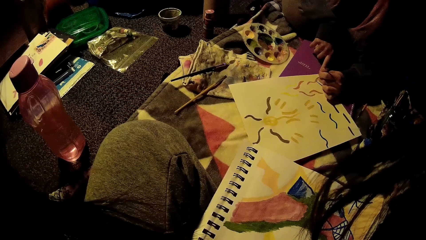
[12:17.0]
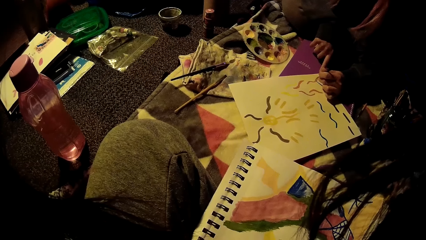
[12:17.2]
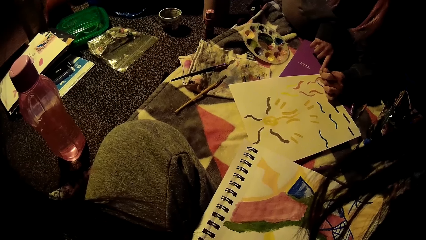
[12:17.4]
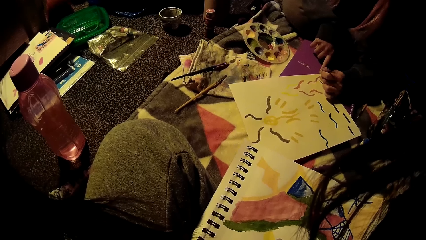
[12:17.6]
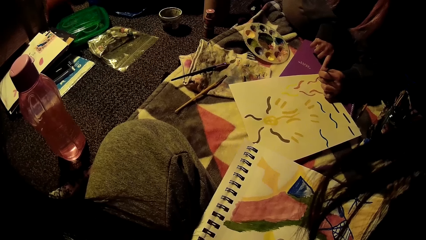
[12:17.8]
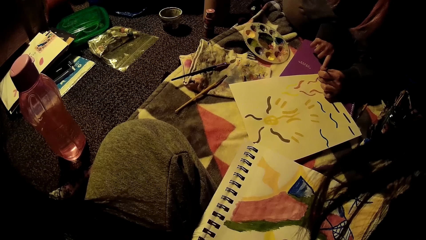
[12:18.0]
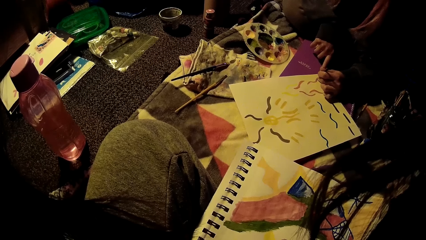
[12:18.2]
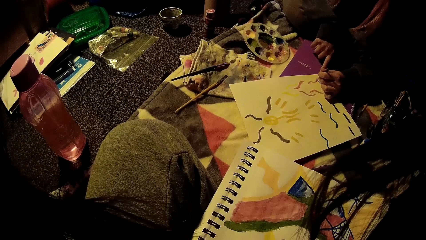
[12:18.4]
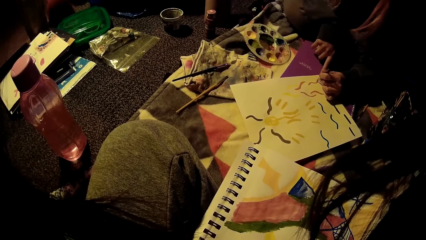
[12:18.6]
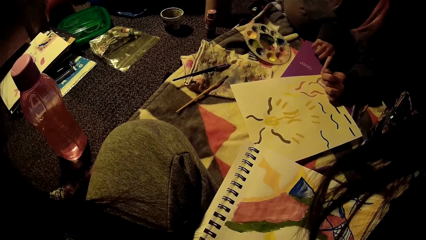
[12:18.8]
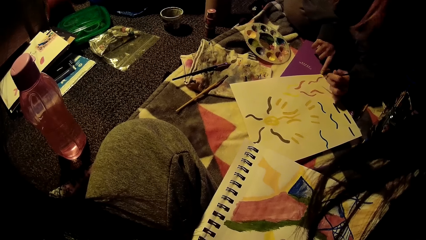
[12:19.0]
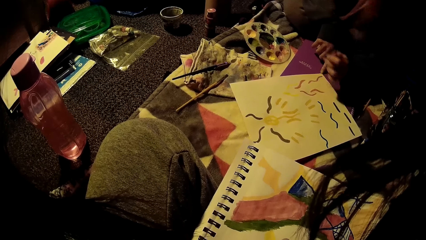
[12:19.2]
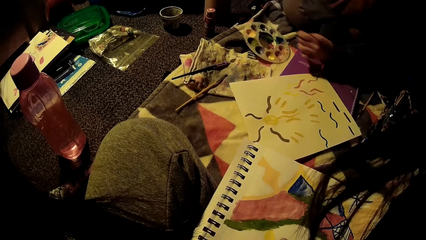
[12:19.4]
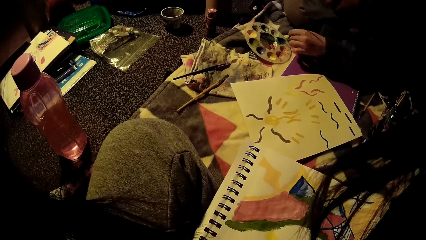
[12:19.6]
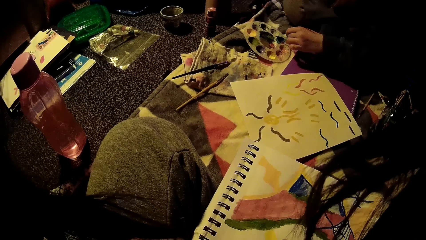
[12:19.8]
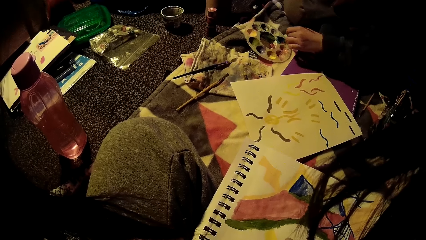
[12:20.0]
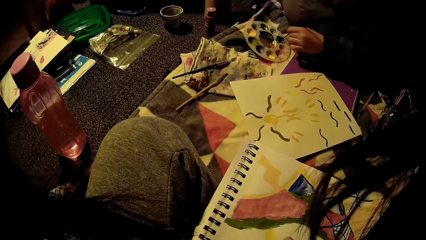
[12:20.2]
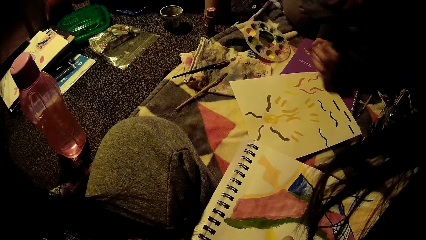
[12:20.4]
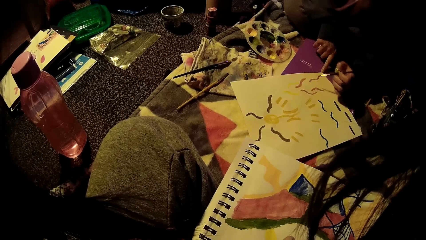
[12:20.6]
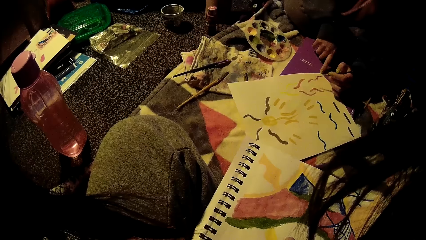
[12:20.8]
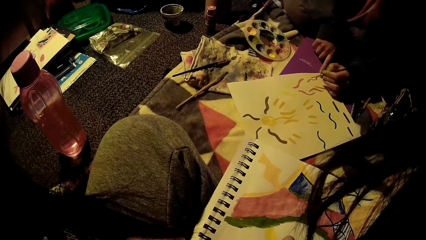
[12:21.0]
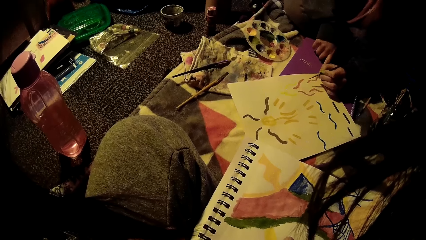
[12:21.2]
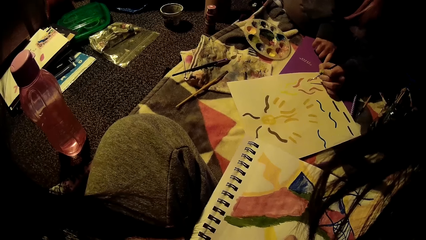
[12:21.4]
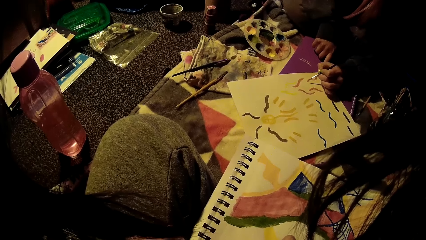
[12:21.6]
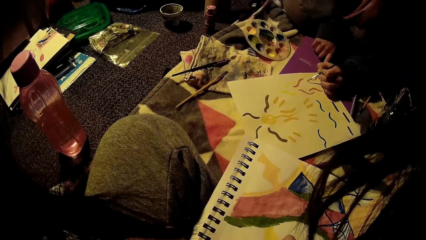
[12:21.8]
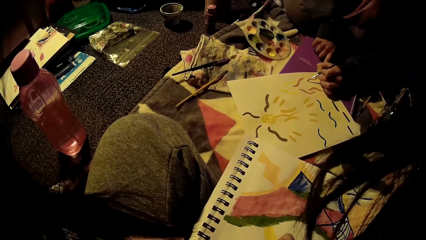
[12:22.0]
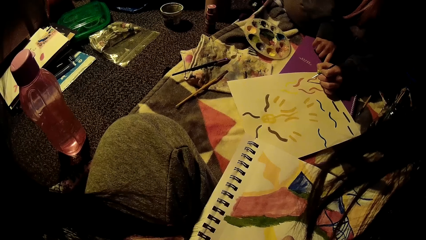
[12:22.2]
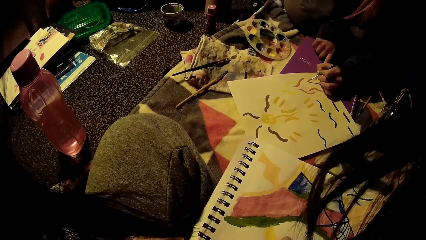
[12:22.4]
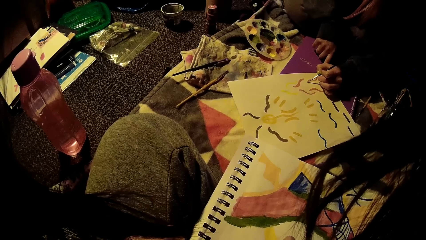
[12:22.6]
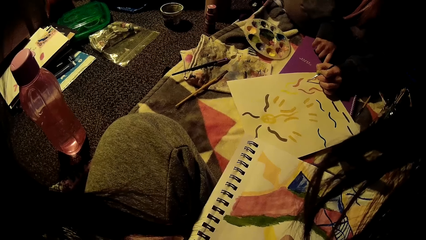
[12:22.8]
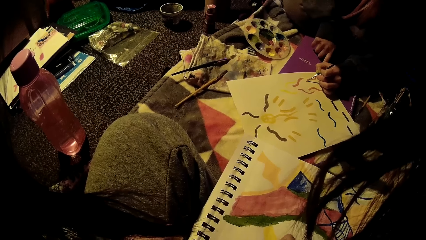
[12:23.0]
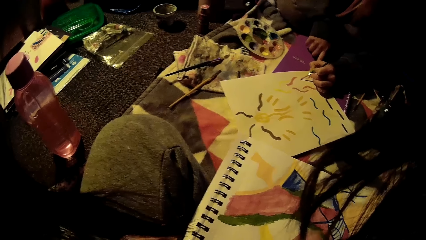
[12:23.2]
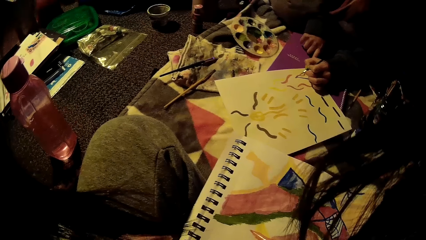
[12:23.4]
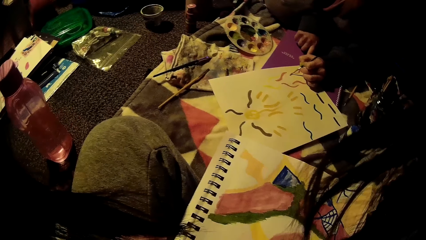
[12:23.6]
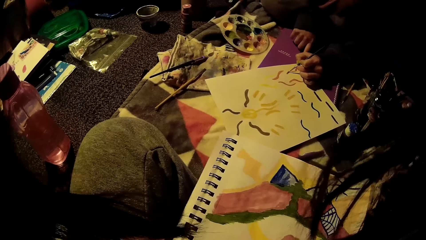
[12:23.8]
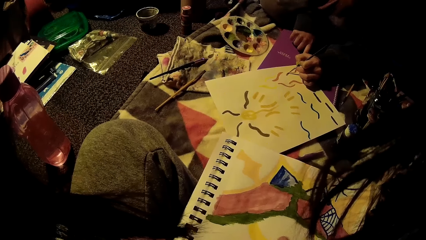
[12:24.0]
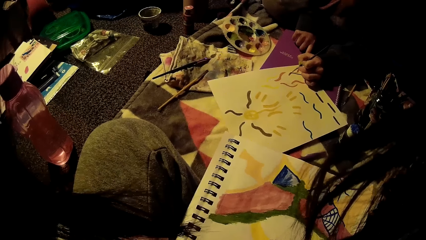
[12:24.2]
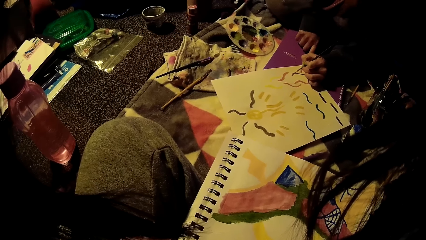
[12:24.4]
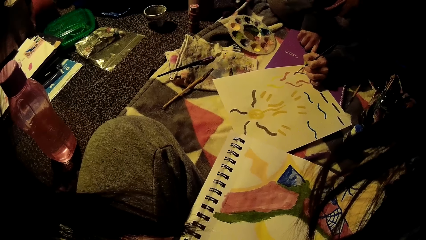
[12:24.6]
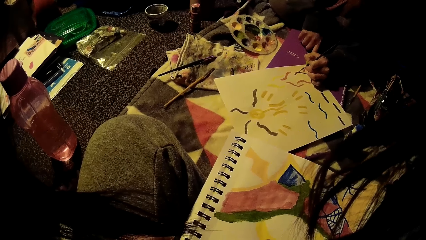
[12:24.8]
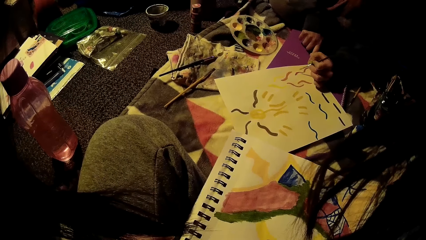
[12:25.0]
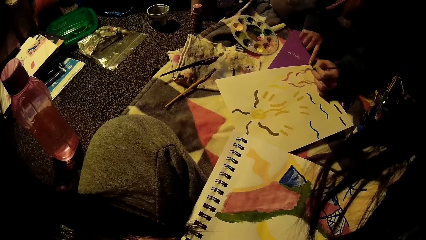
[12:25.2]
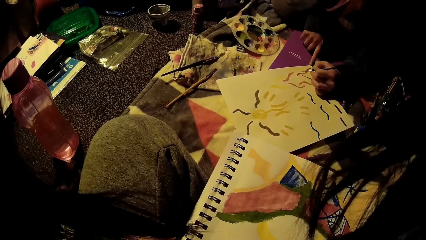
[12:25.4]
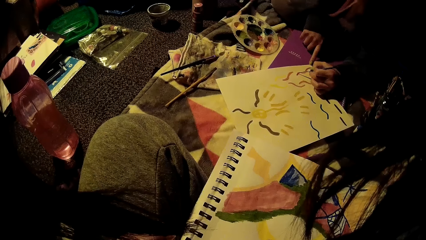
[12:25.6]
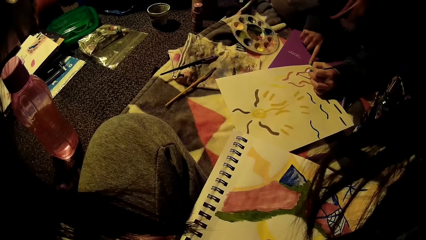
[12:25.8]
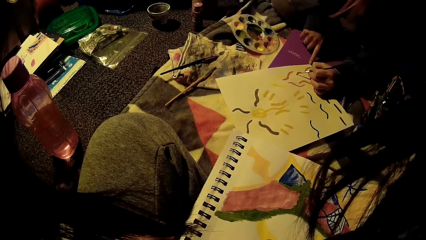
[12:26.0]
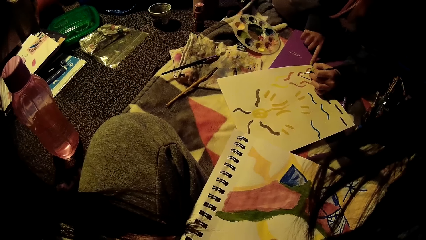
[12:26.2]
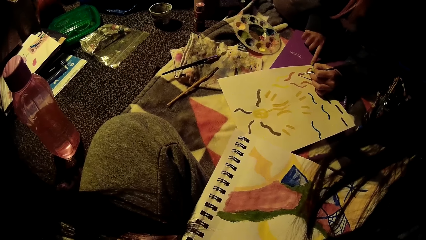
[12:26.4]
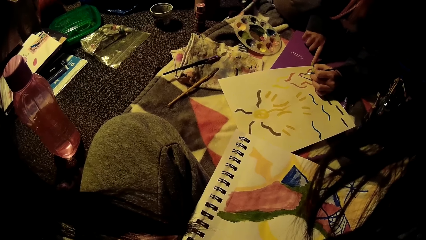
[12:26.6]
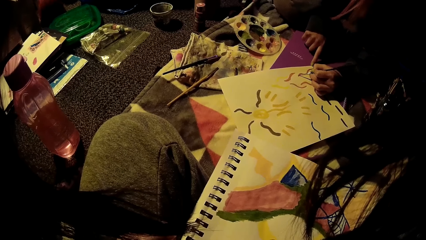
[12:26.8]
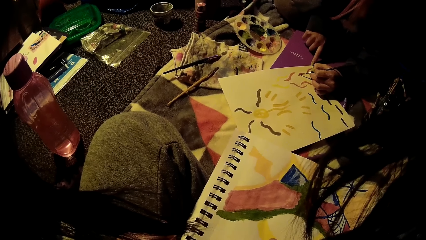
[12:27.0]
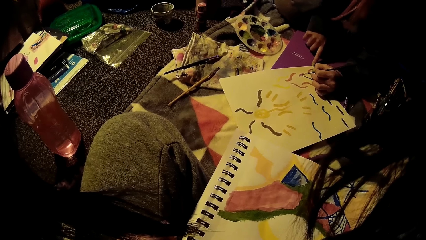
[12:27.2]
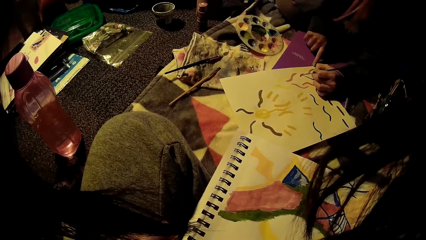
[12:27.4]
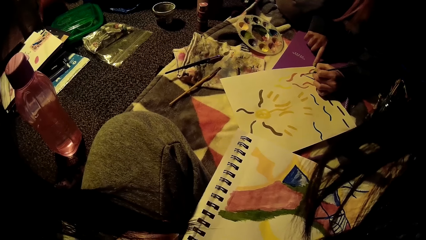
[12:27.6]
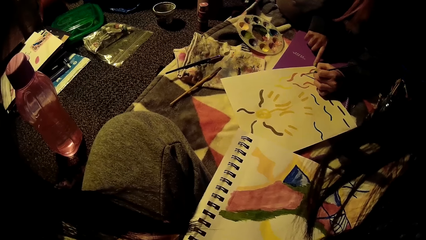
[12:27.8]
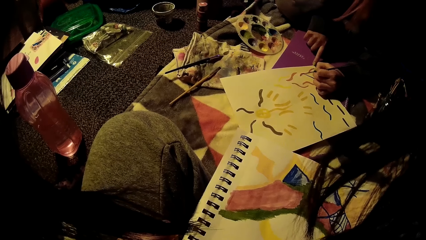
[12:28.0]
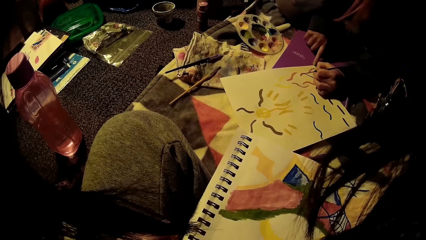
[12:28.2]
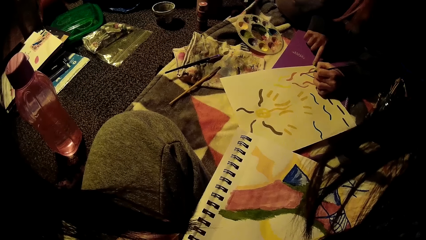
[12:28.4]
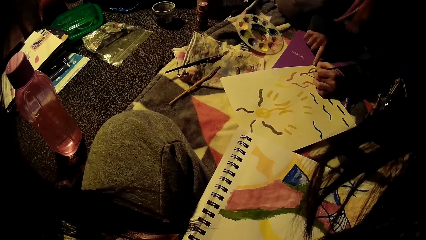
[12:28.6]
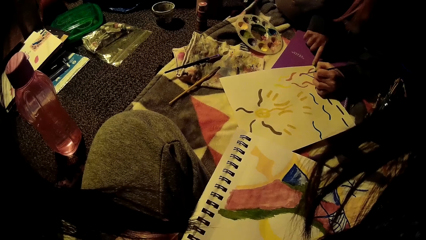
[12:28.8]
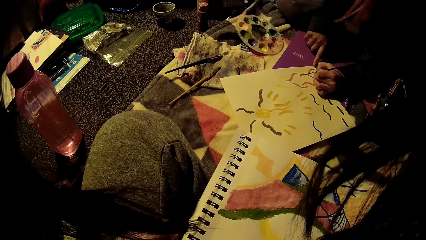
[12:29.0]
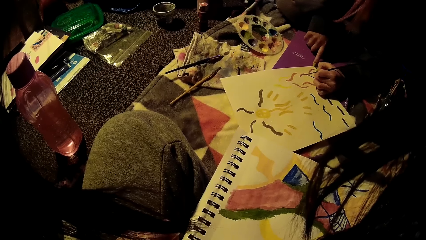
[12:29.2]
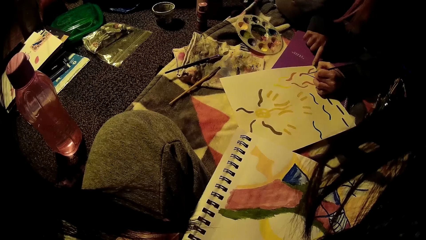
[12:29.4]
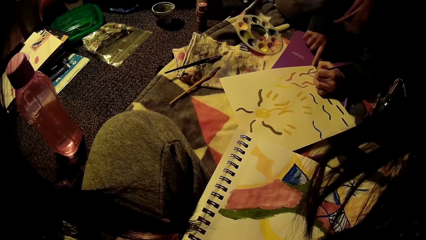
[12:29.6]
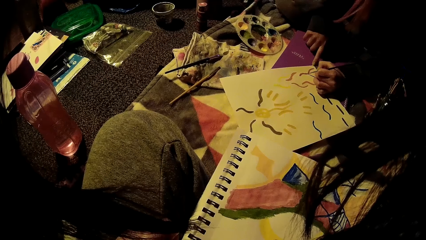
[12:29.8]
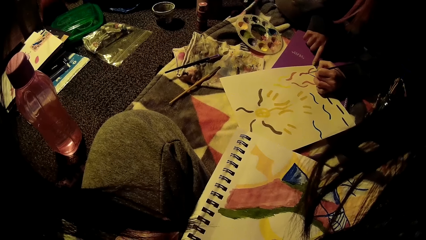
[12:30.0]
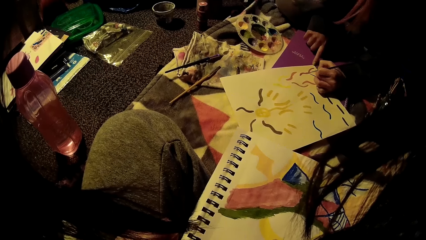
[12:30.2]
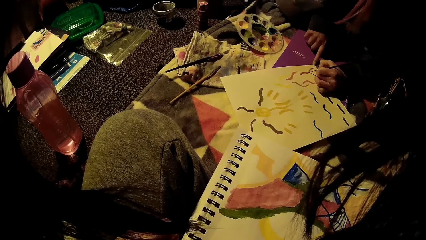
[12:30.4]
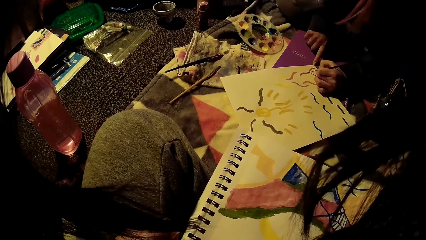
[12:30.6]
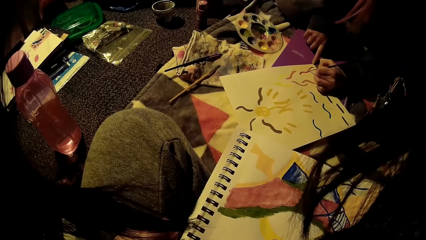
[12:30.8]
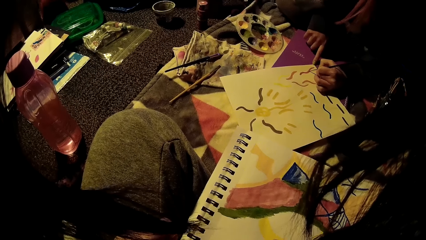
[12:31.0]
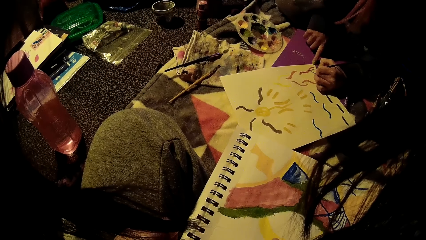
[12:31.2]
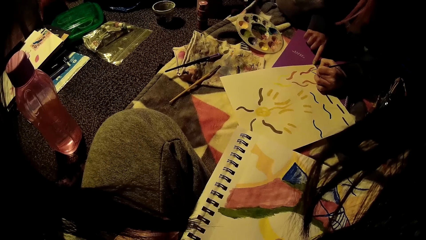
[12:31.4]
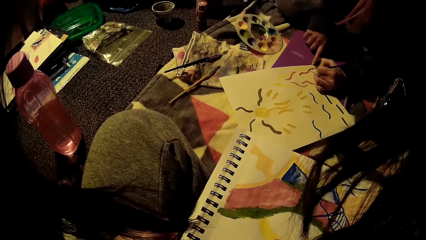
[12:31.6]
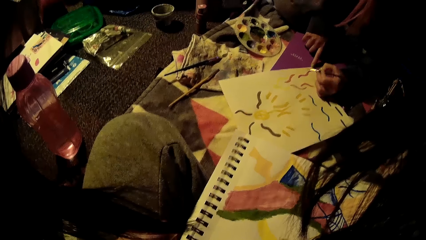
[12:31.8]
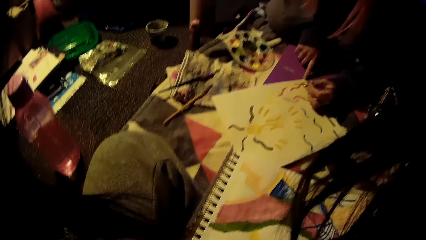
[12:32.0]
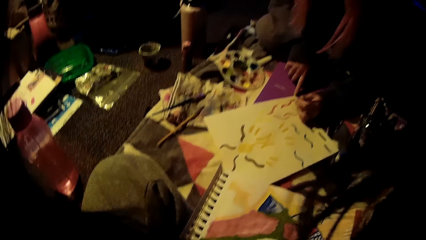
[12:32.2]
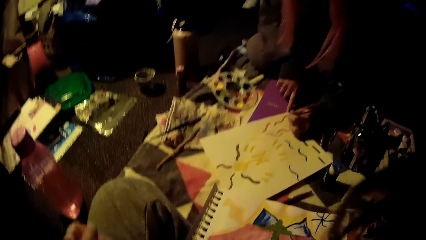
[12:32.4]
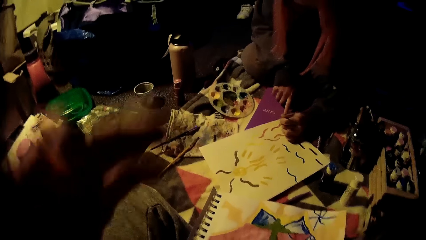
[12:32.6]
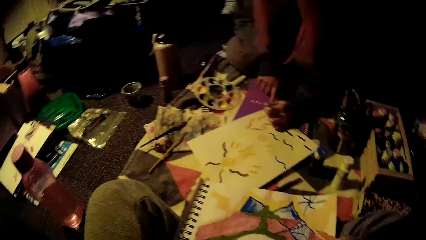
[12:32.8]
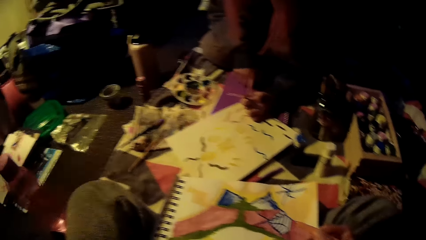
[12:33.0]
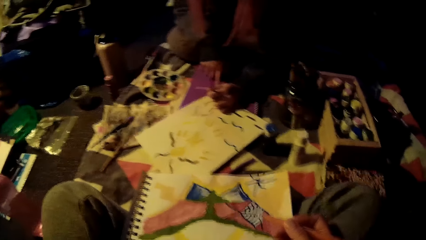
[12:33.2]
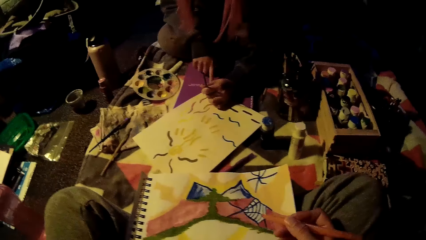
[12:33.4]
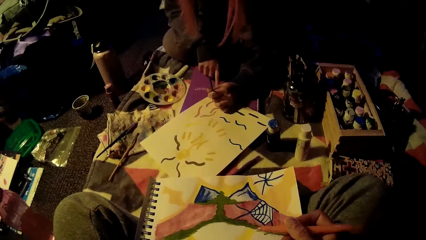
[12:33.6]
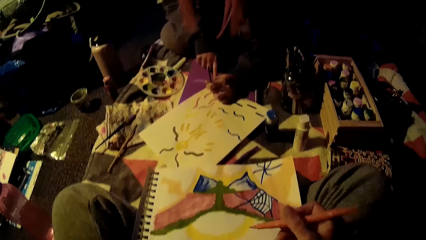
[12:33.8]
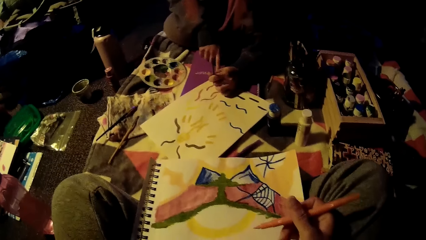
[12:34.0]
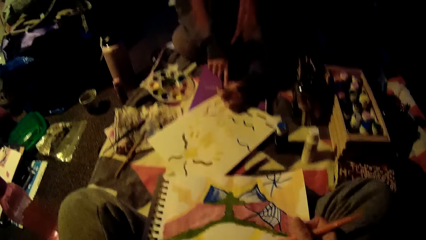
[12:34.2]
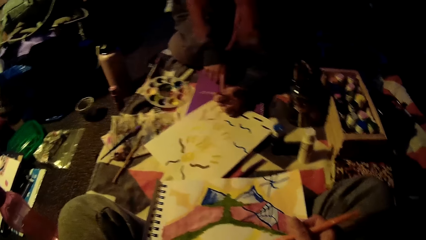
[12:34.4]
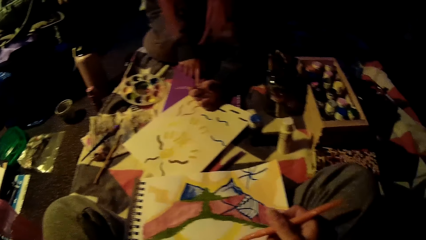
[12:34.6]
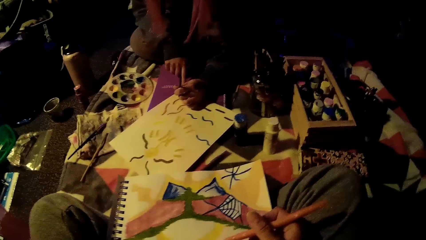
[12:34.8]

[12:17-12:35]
The lady dips the paint brush in her left hand into paint in the paint palette tray and paints on her sketch pad with the paint brush in her left hand. The camera wearer raises her left hand. She holds the pen in her right hand. She moves the book with her hand.
